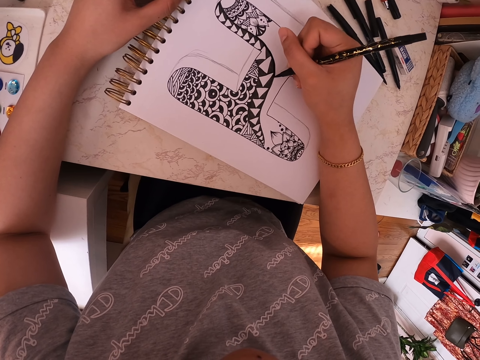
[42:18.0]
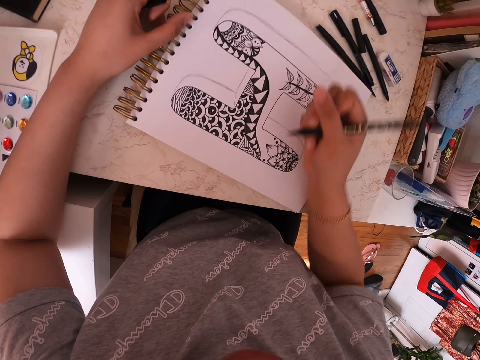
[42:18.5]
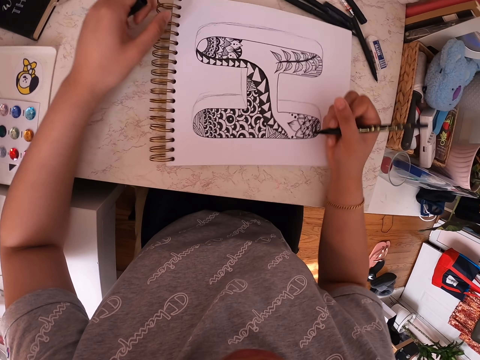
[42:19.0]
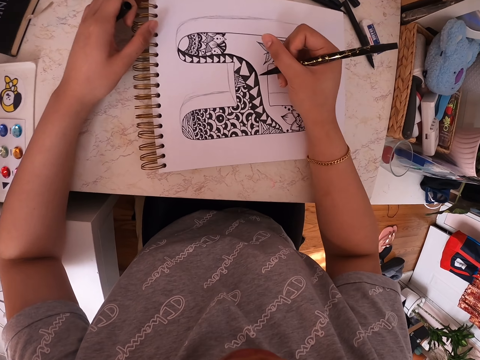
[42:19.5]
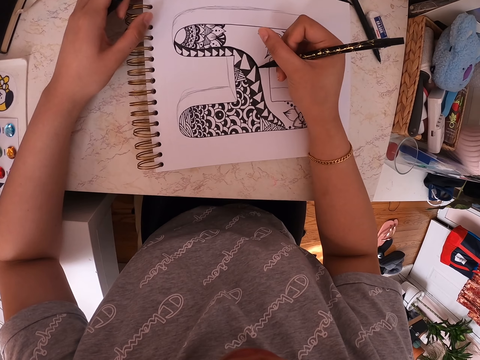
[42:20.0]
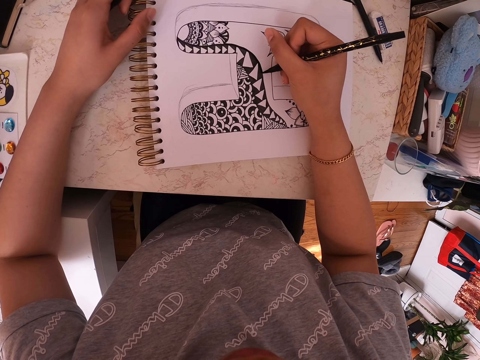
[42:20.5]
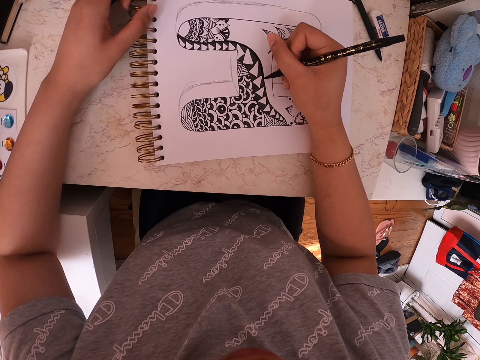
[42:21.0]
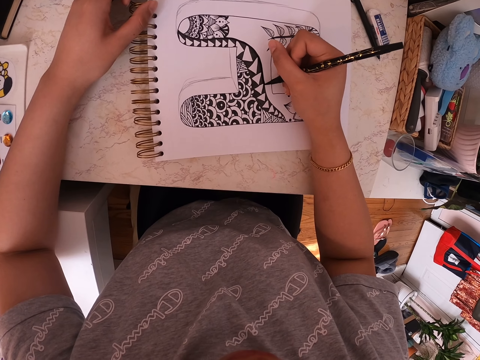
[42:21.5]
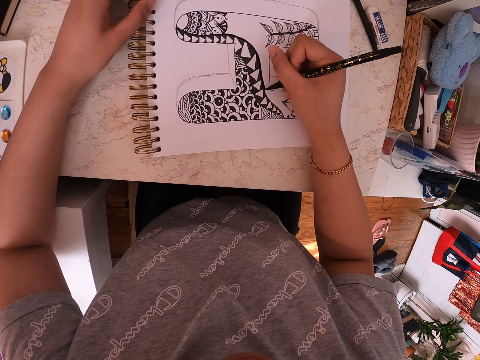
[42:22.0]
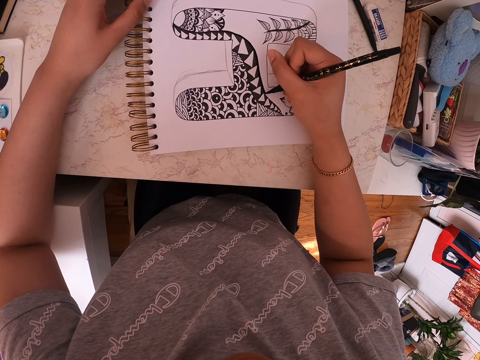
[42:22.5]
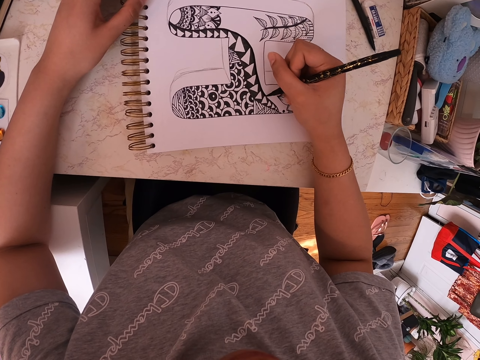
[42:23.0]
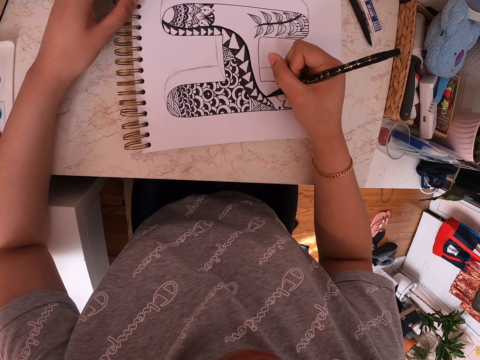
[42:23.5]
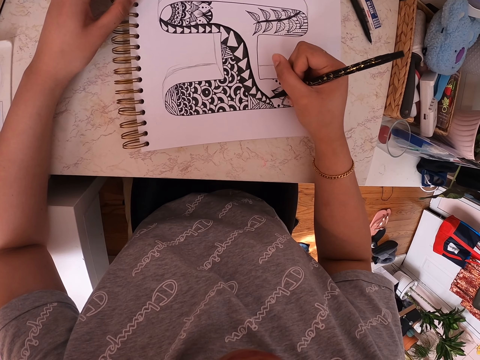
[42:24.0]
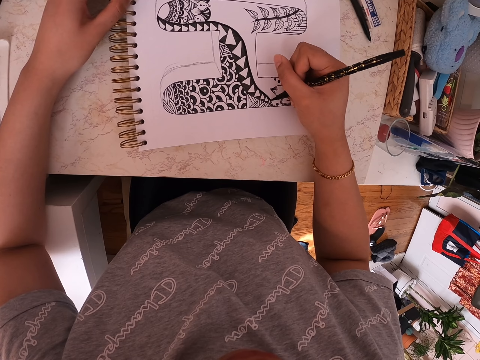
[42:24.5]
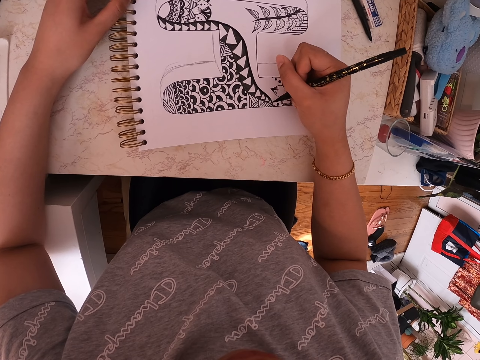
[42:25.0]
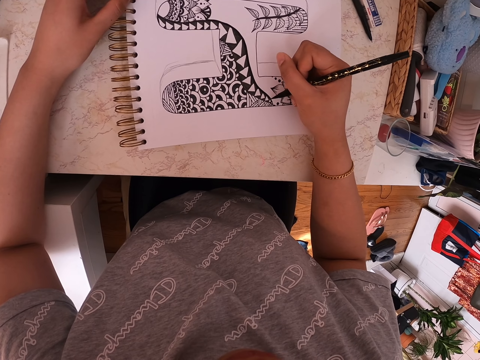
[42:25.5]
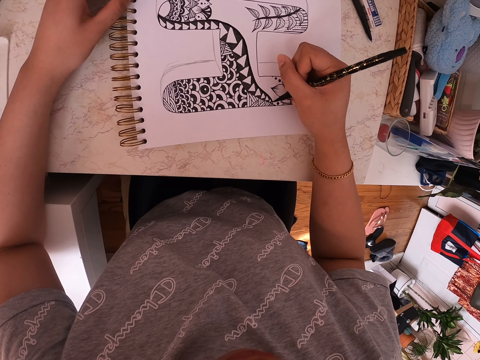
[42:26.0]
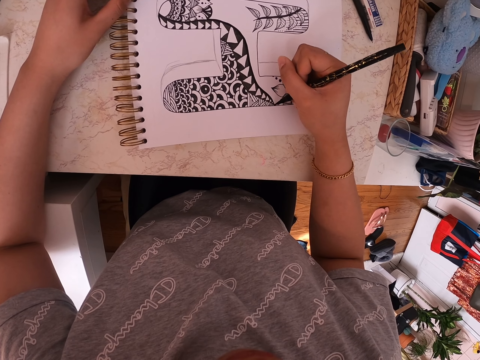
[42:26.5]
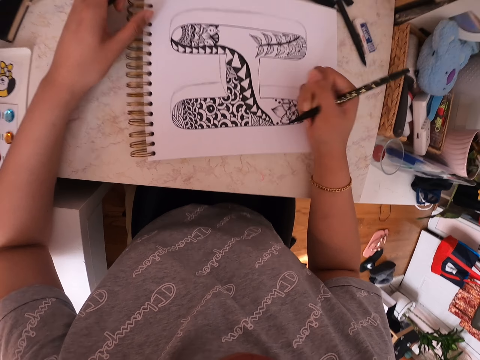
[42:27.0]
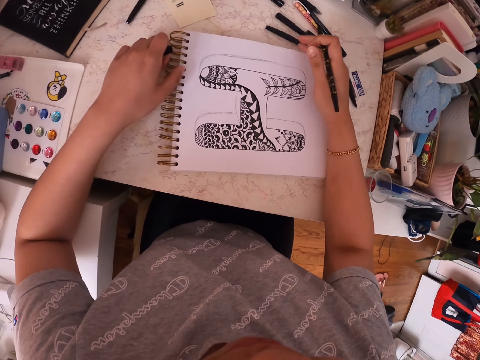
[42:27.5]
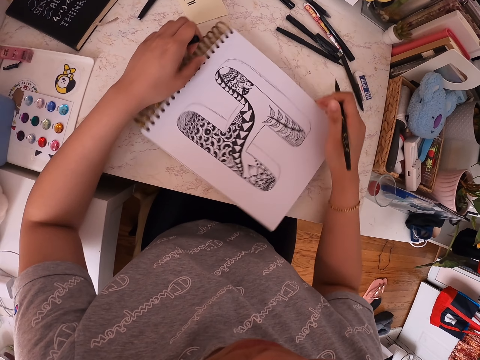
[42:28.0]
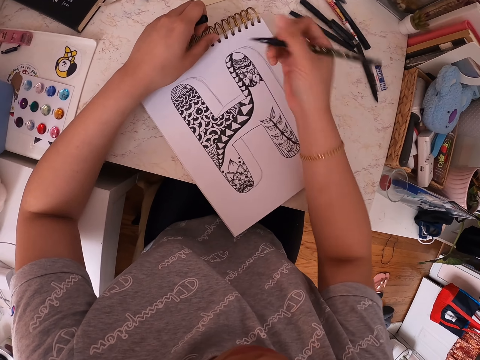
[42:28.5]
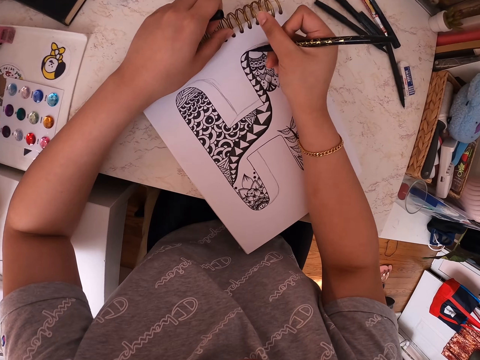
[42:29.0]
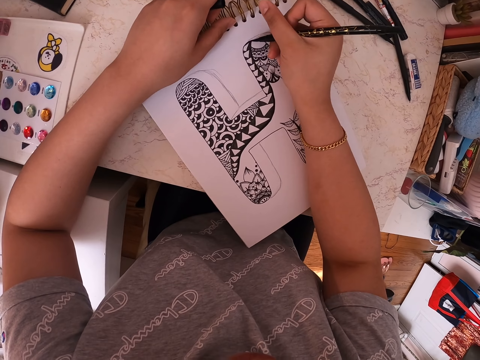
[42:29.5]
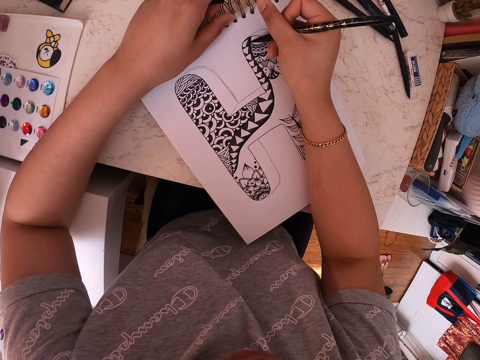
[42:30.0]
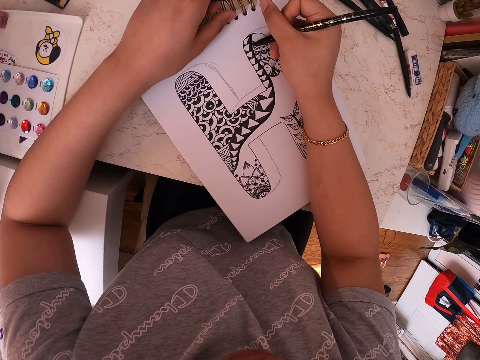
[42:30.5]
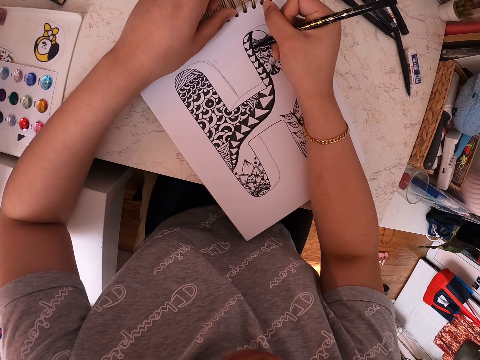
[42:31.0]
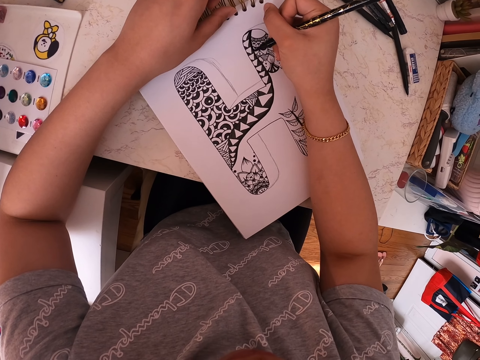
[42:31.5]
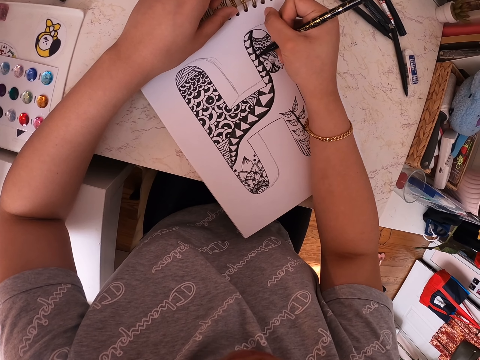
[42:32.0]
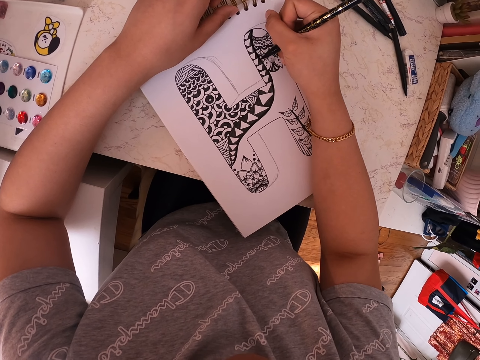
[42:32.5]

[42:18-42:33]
The camera wearer turns the drawing book on the table. They draw on the drawing book using the marker pen. They turn the drawing book on the table. They draw on the drawing book using the marker pen.

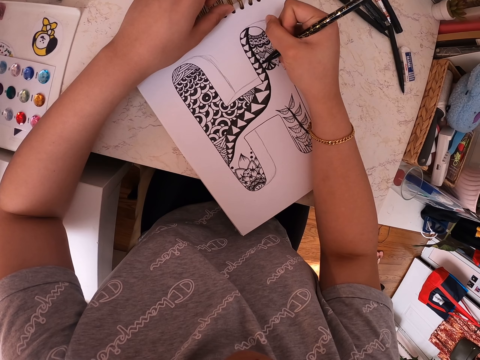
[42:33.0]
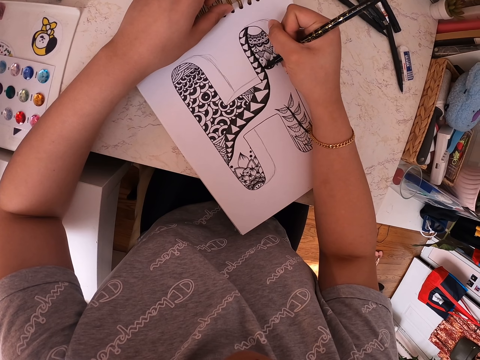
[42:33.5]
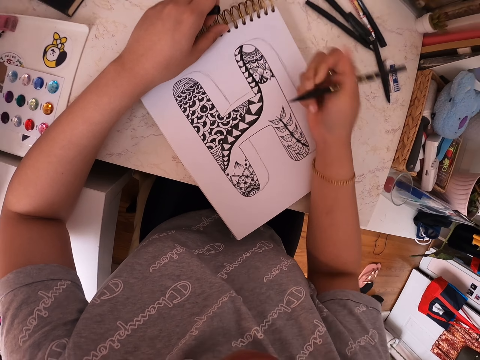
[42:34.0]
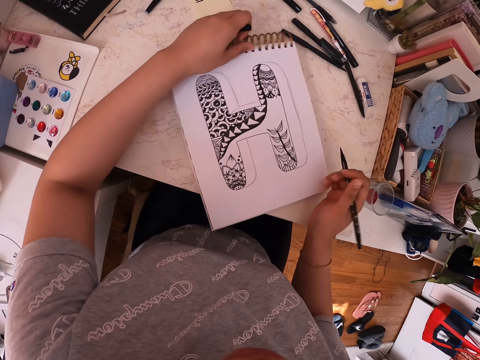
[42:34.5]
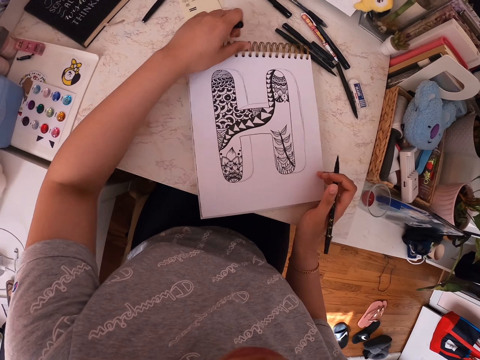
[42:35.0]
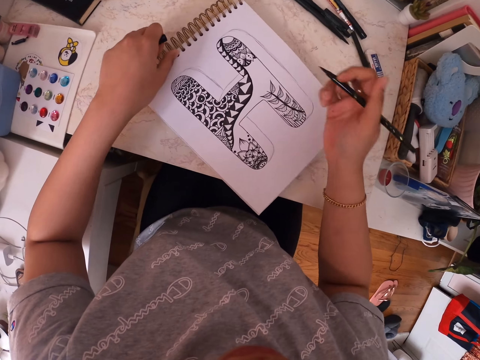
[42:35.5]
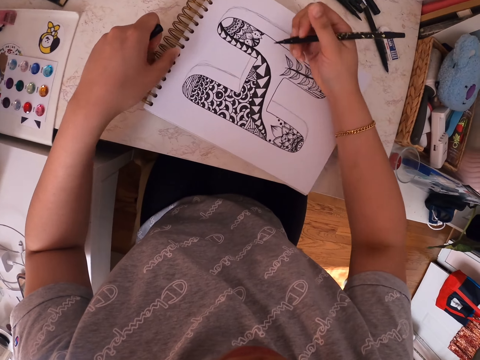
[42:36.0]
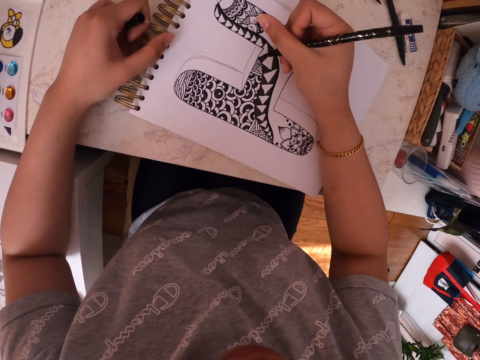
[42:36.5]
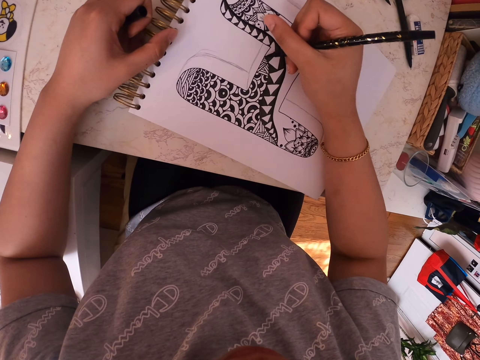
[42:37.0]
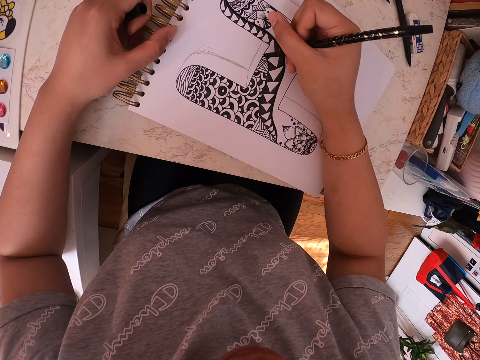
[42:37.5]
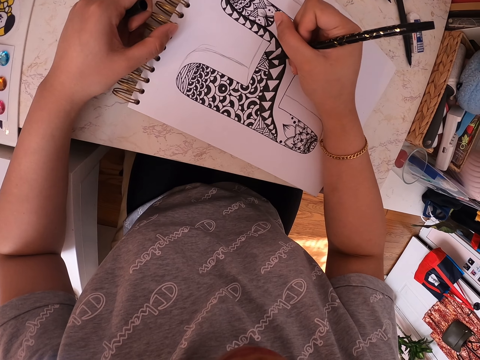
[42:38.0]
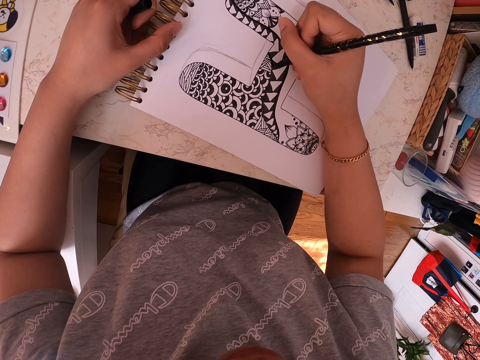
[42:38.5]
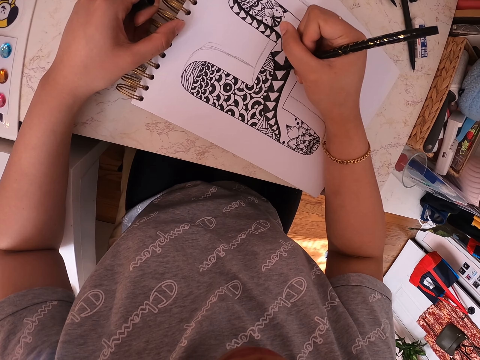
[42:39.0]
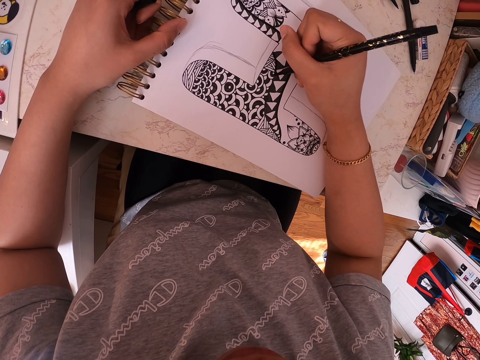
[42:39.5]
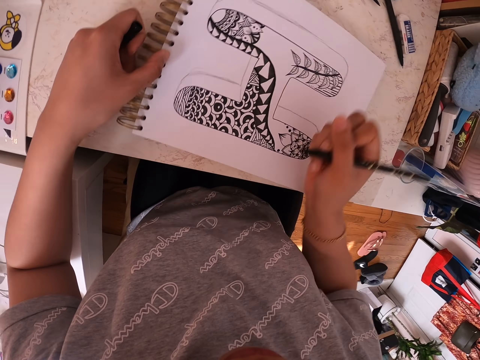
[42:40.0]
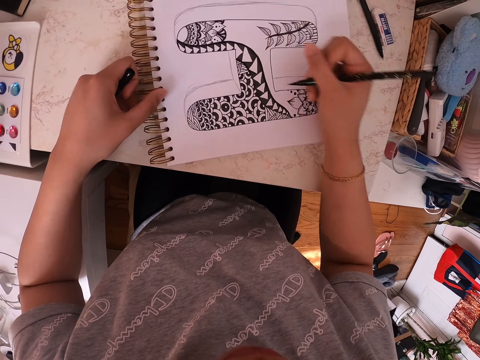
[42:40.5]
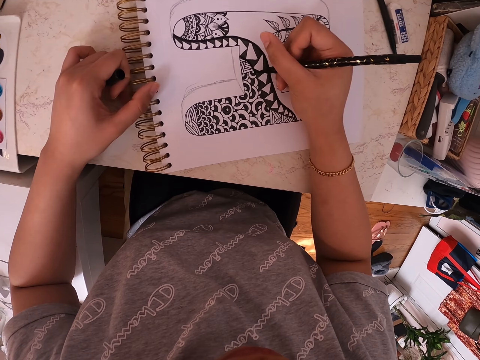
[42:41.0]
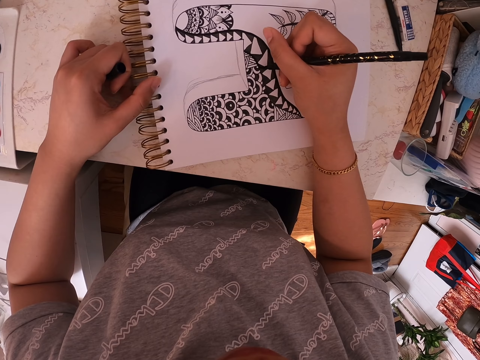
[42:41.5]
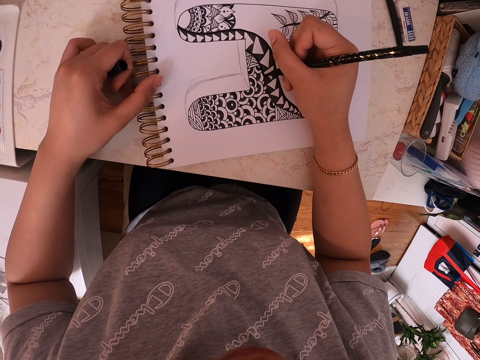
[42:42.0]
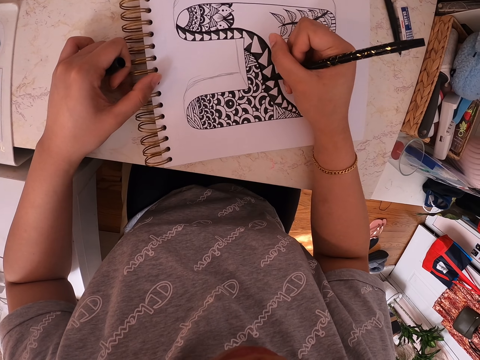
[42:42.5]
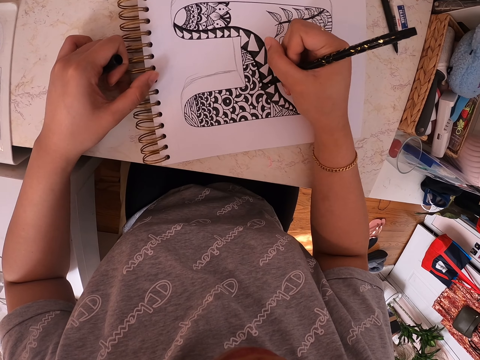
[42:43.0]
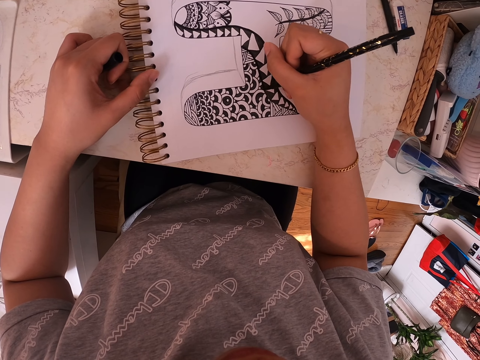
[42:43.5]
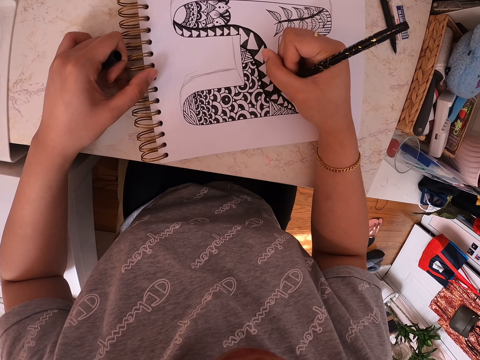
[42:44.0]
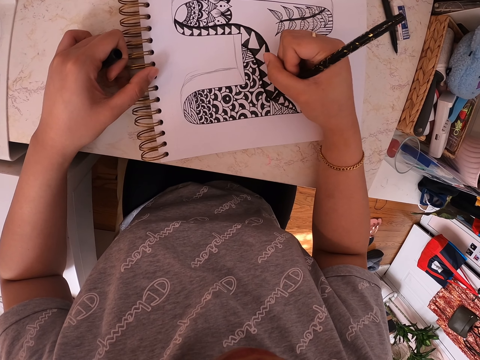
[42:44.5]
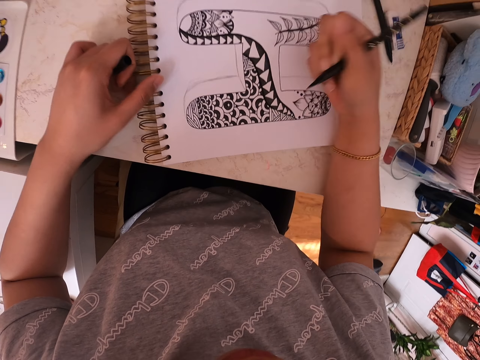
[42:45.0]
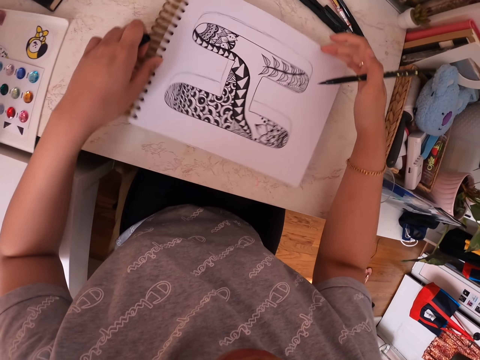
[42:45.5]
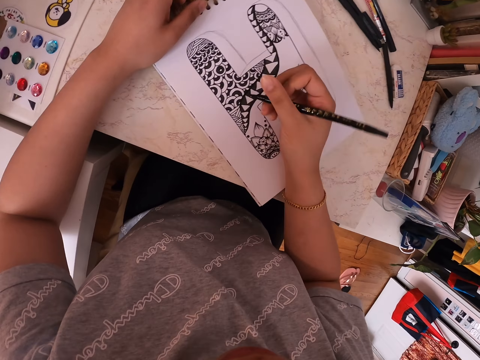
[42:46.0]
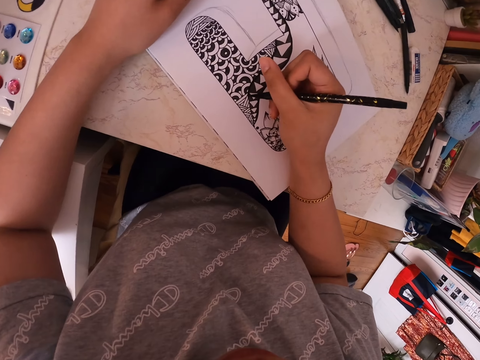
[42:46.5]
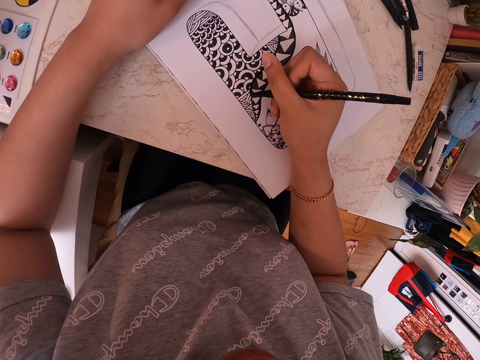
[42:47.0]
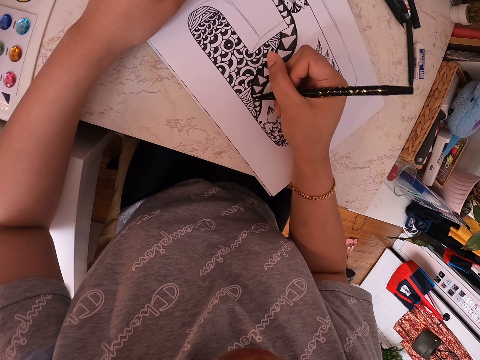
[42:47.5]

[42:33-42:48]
The camera wearer turns the drawing book. They draw on the drawing book using the marker pen. They turn the drawing book on the table. They draw on the drawing book using the marker pen. They turn the drawing book. They draw on the drawing book using the marker pen.
